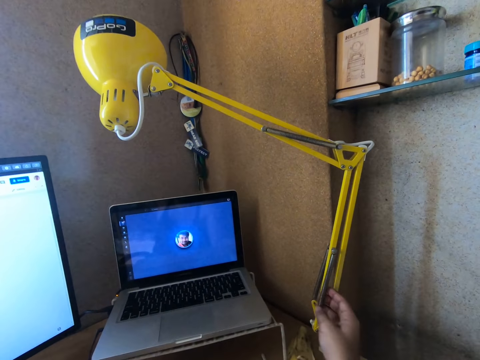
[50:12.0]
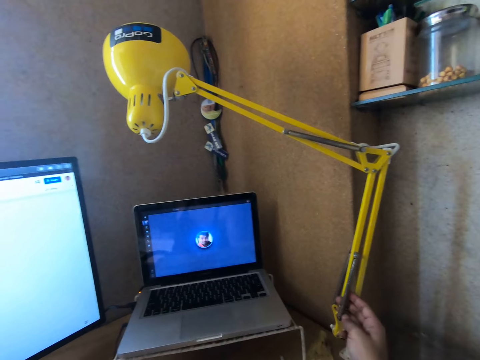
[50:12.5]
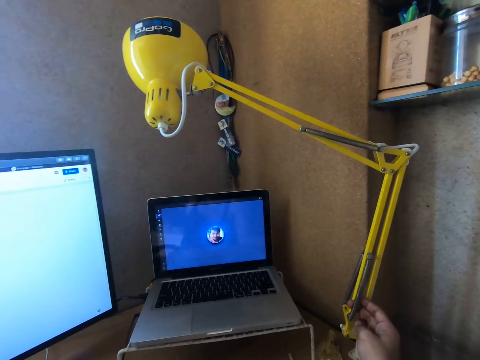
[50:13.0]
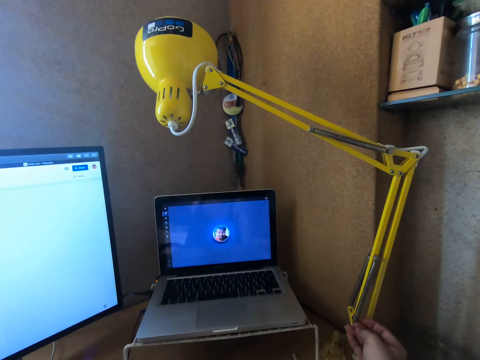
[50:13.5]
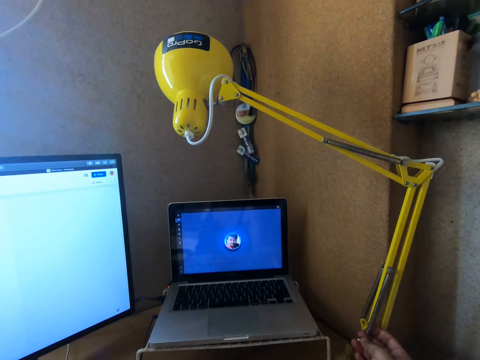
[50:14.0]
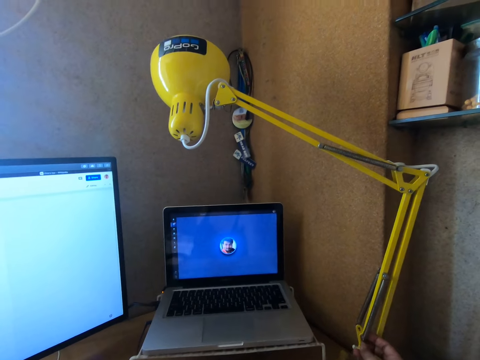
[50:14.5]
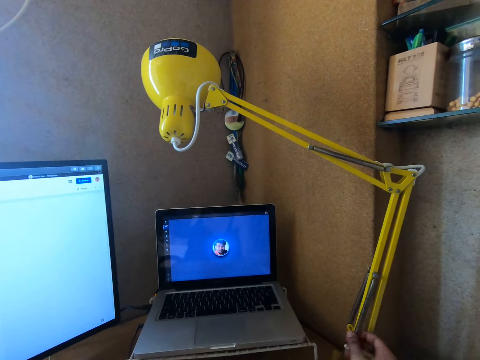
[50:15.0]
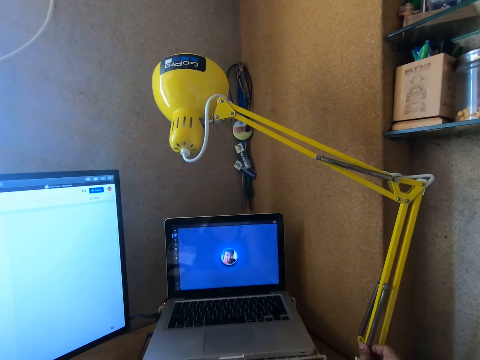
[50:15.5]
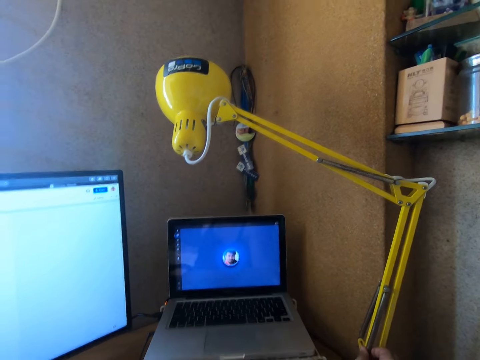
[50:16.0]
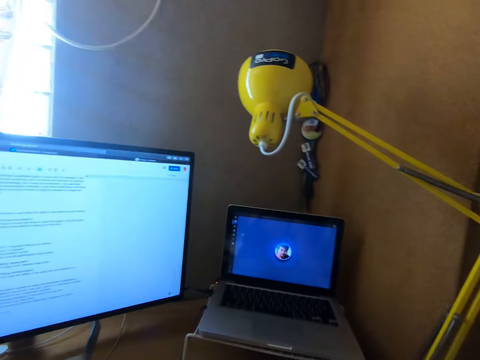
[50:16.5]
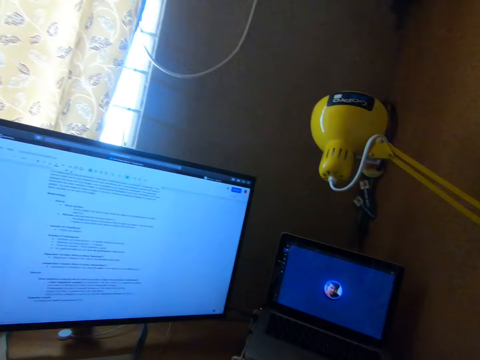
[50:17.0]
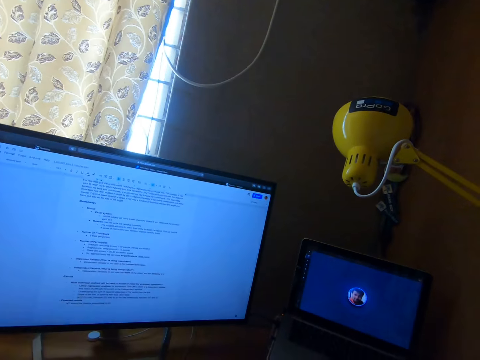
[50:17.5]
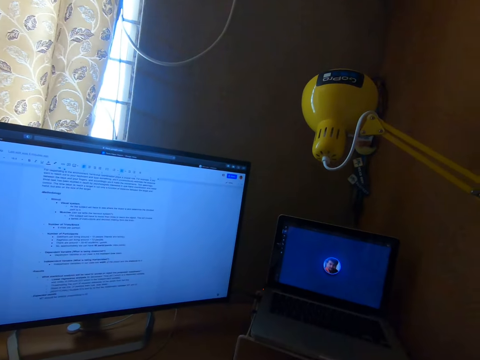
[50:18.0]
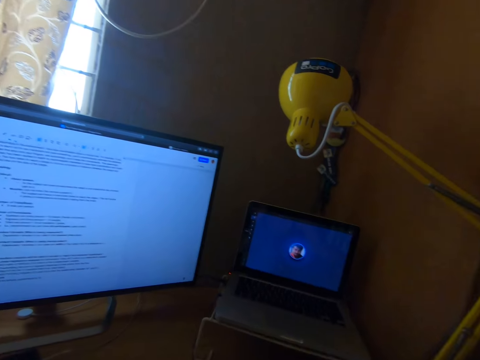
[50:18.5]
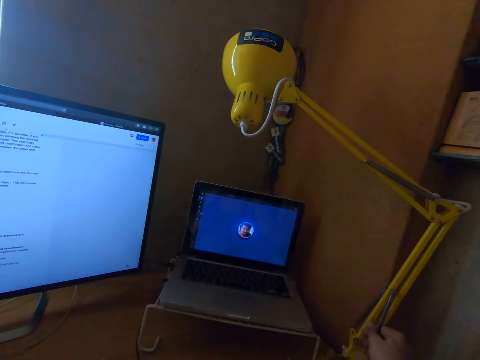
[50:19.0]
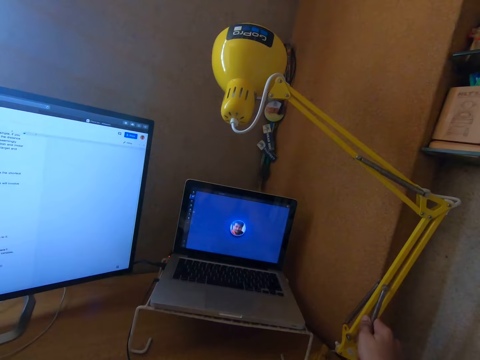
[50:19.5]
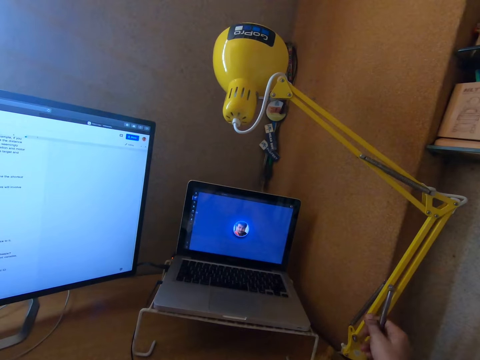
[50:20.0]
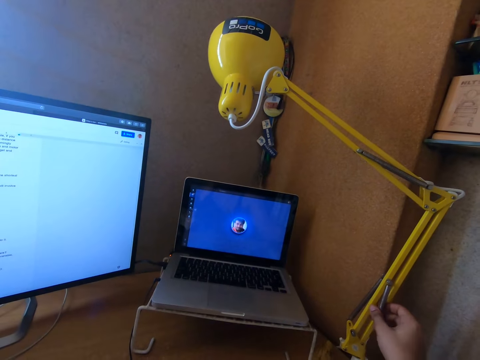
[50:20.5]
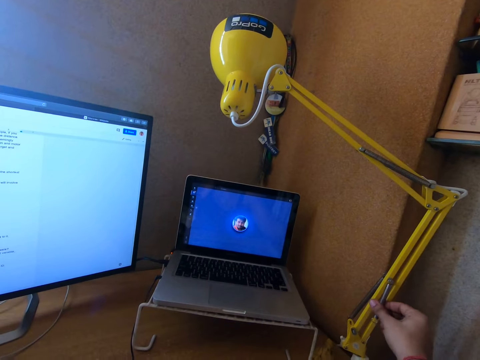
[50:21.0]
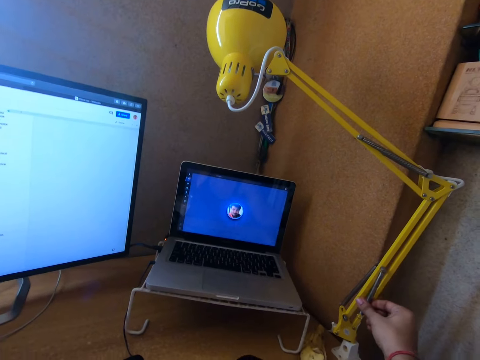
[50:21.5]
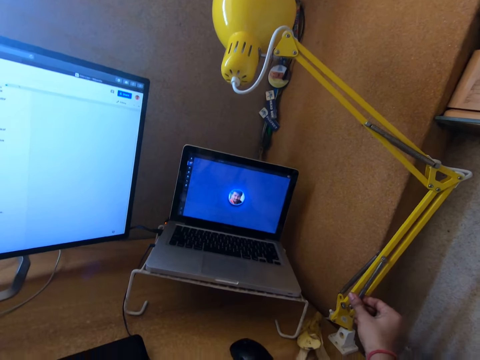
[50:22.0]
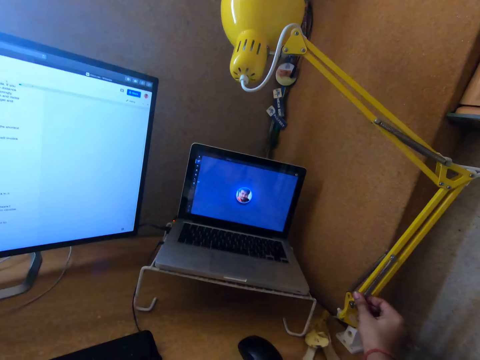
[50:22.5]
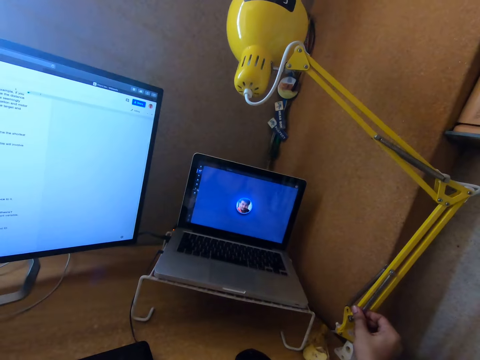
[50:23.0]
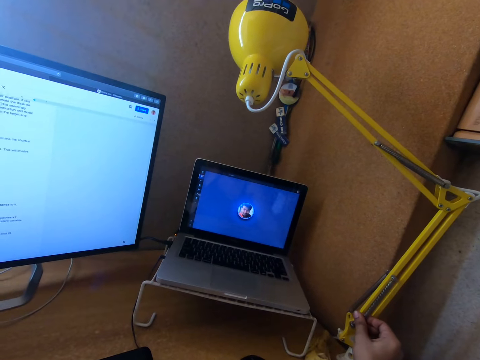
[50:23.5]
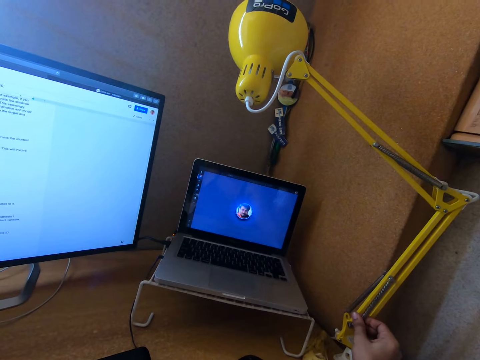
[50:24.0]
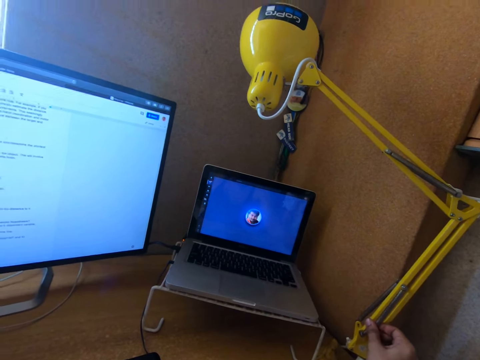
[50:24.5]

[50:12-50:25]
The camera wearer touches the yellow lamp on the table. He touches the springs with his two fingers. He withdraws the fingers from the springs. He touches the springs with his index finger. He looks around the room. He holds the wire in the yellow lamp on the table with his left hand. He pulls the springs with fingers.

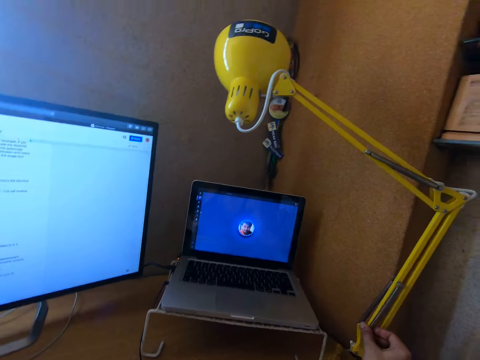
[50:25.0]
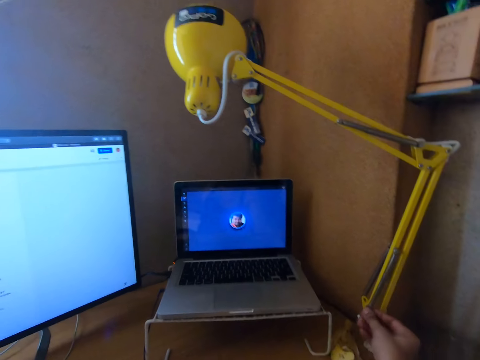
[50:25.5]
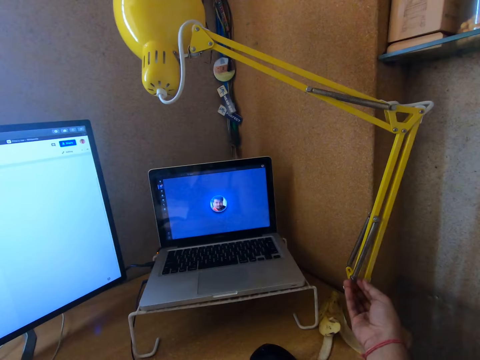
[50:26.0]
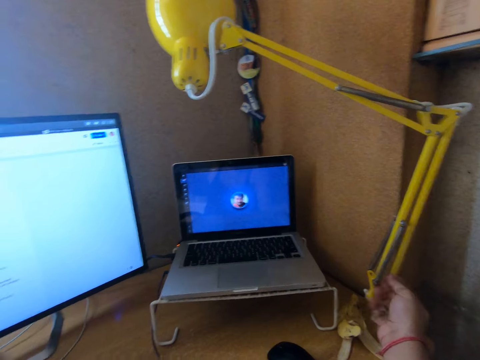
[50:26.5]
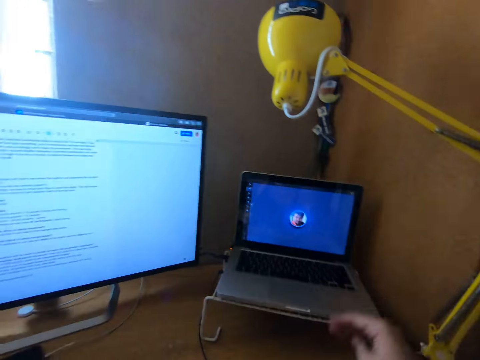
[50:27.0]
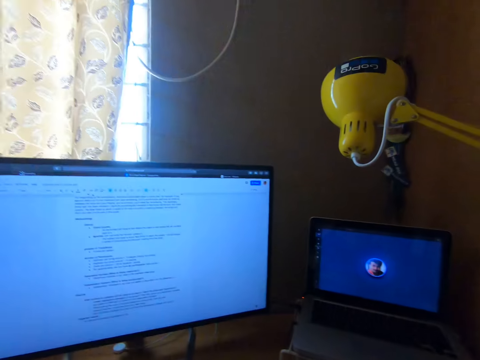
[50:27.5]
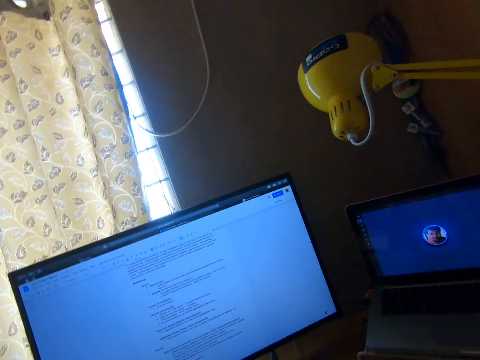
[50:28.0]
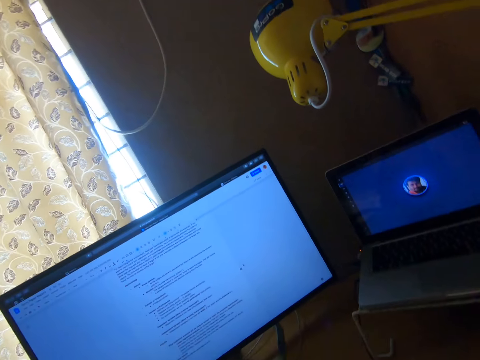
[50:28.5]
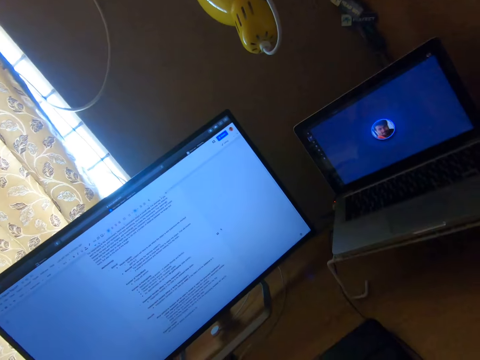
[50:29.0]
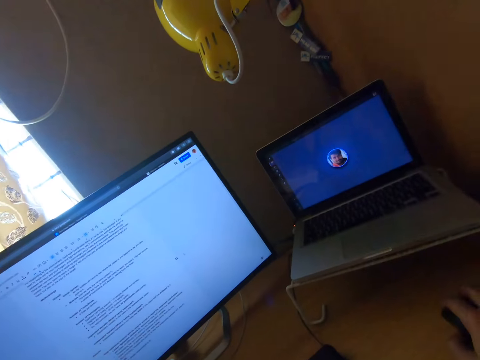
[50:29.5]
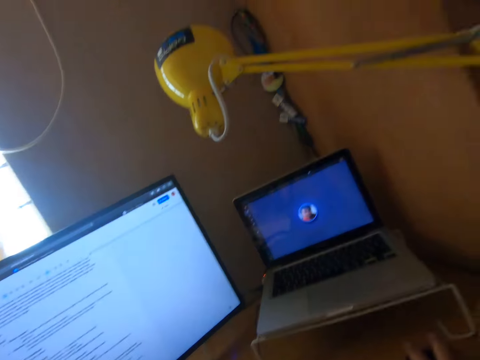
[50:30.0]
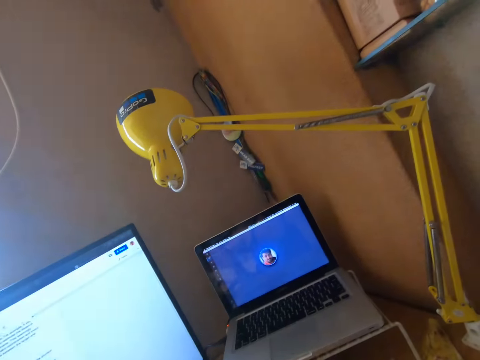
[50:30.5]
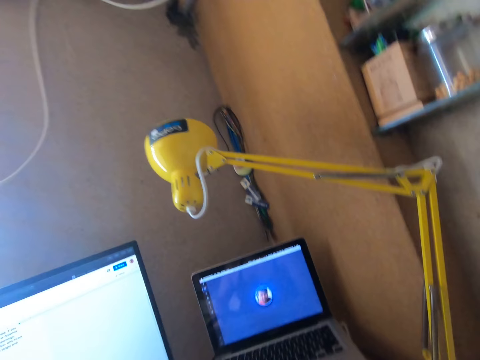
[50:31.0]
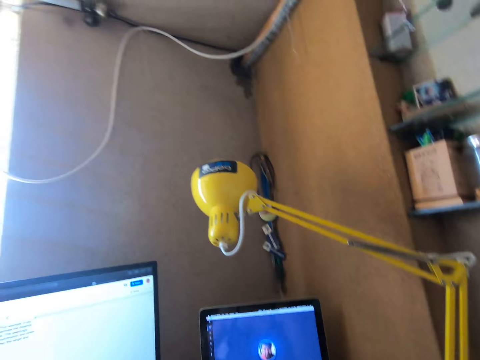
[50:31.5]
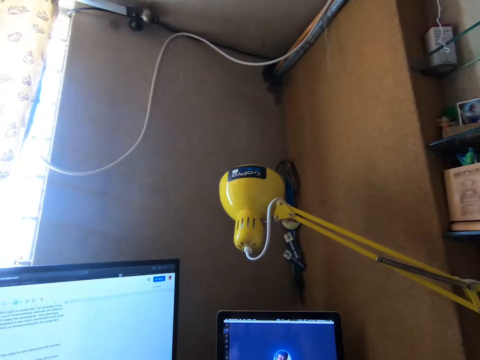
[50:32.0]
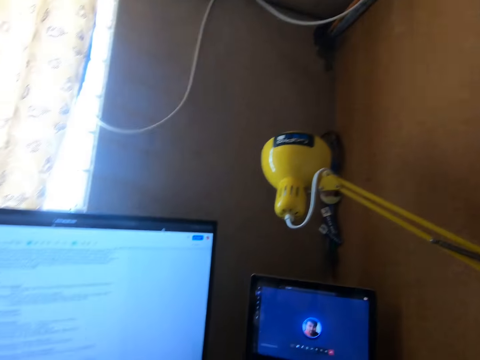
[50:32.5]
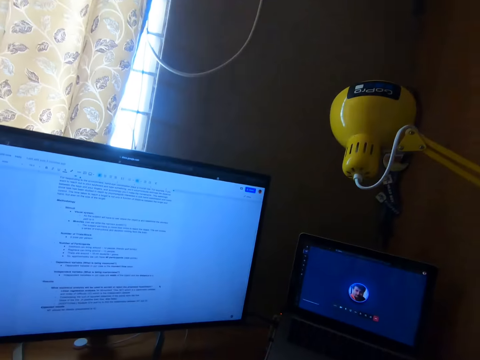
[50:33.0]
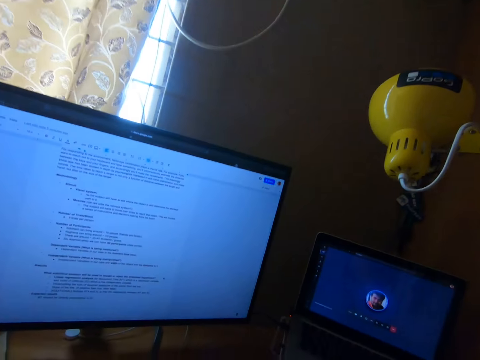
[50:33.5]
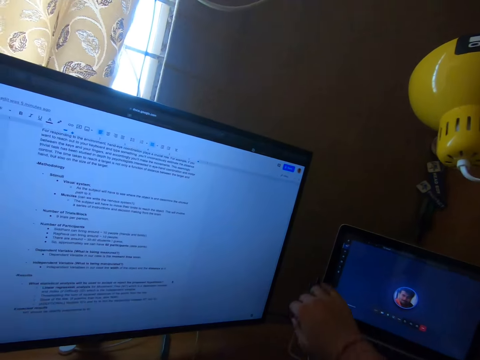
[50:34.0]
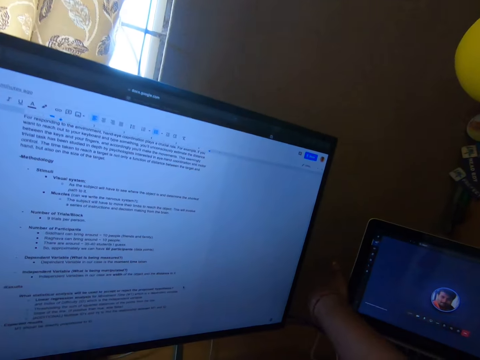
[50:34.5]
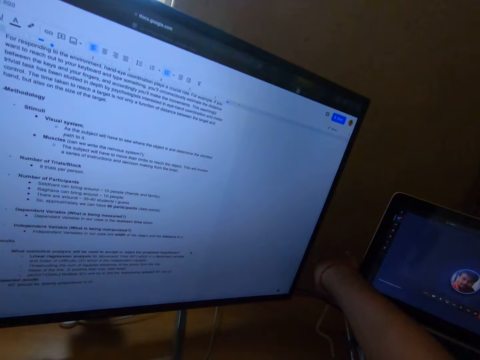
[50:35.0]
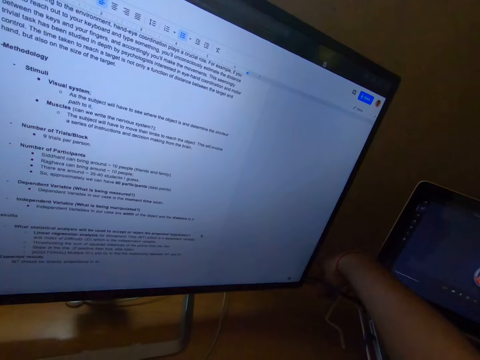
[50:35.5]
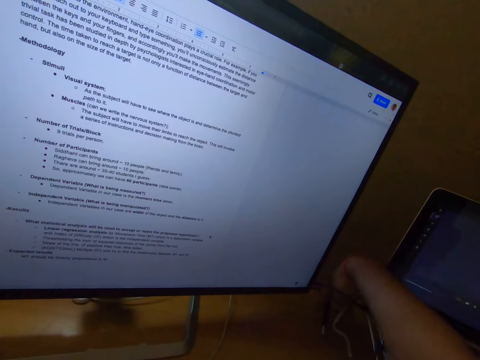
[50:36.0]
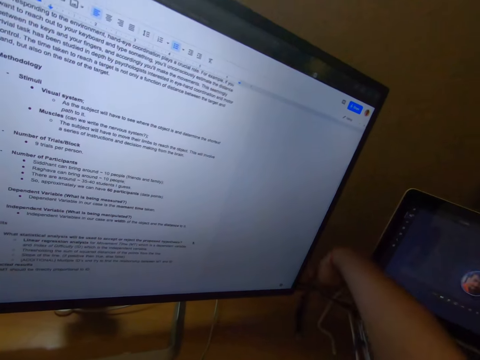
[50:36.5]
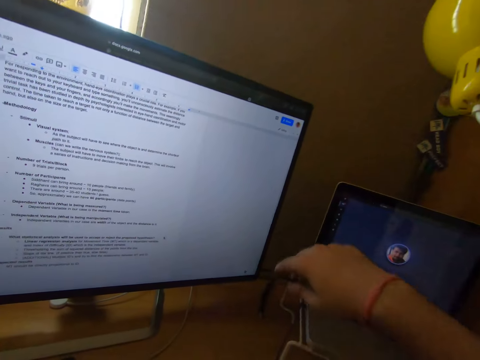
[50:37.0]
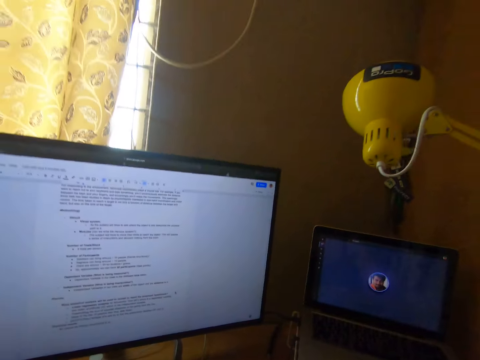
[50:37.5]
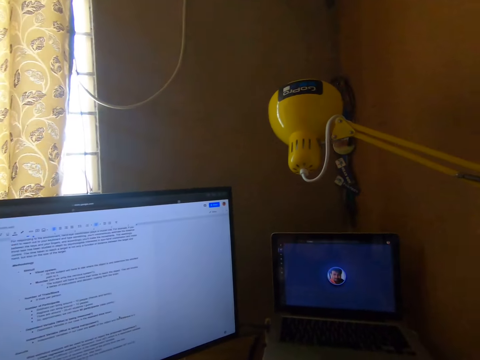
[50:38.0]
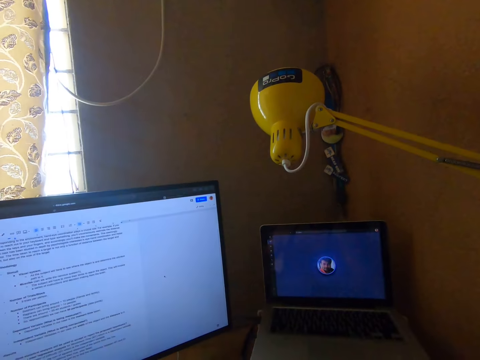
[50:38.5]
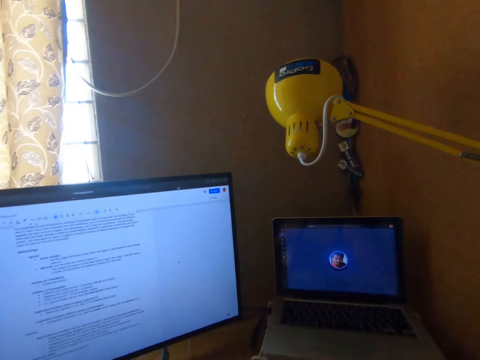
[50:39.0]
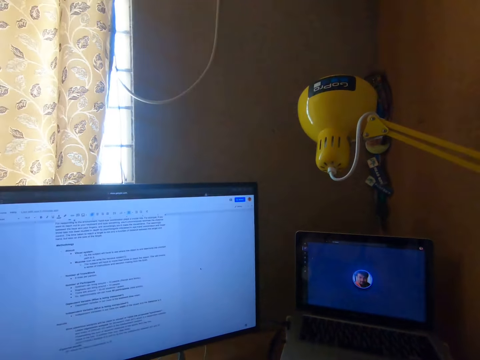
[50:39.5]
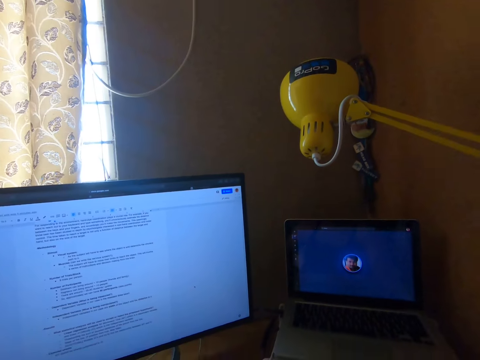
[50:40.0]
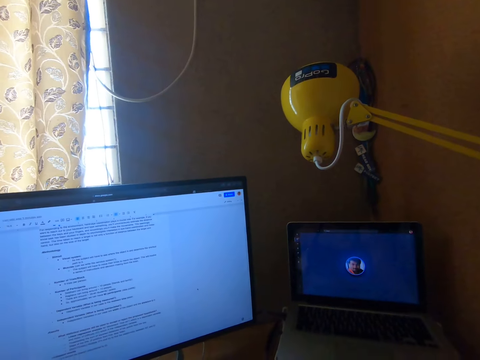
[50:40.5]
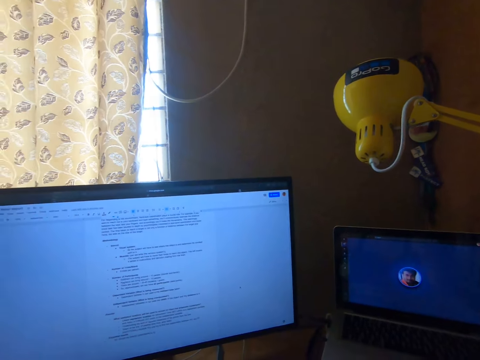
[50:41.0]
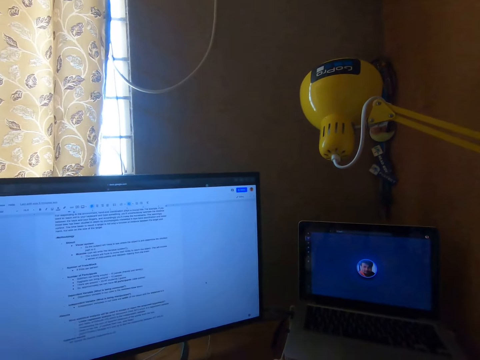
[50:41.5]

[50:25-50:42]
The camera wearer removes his hand from the wire on the yellow lamp. He looks around the room. He moves a computer mouse. He looks around the room. He stares at the monitor screen on the table. He touches the back of the laptop. He holds a laptop charger. He plugs out the charger from the laptop. He looks around the room.
